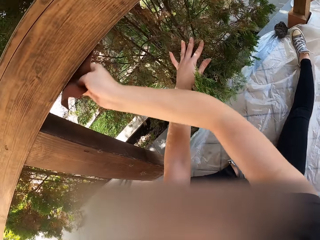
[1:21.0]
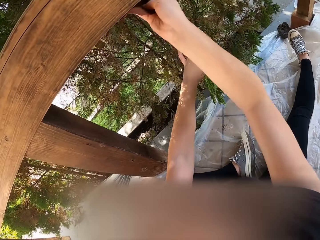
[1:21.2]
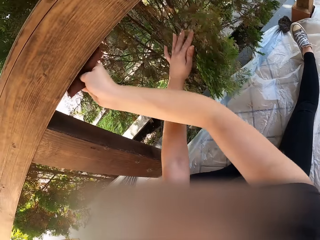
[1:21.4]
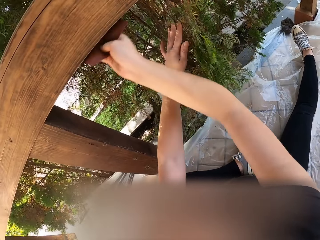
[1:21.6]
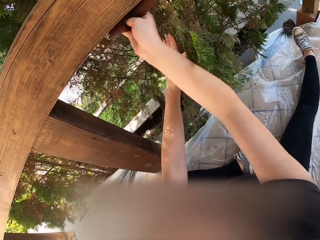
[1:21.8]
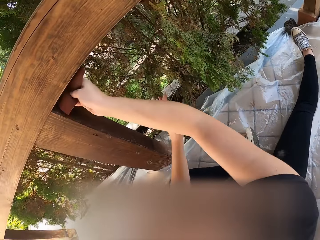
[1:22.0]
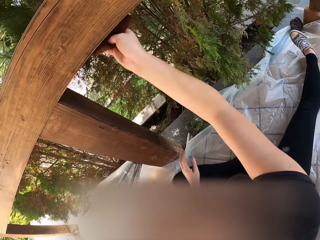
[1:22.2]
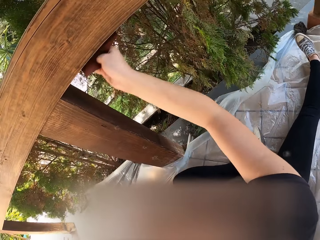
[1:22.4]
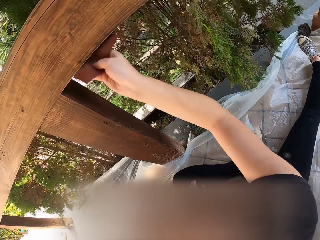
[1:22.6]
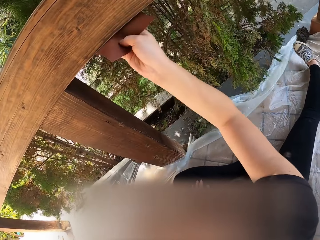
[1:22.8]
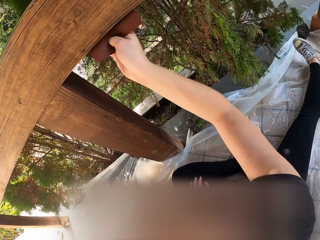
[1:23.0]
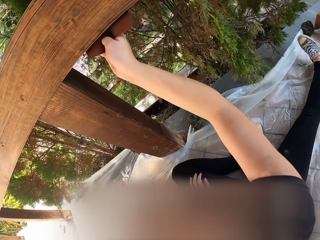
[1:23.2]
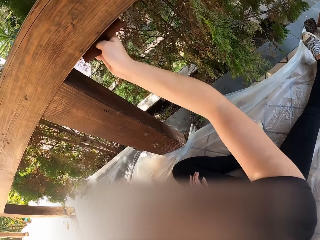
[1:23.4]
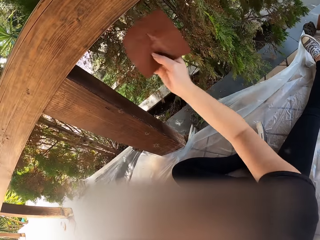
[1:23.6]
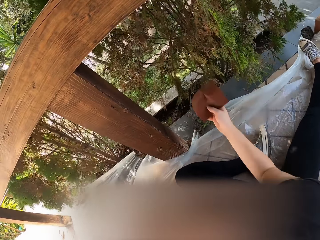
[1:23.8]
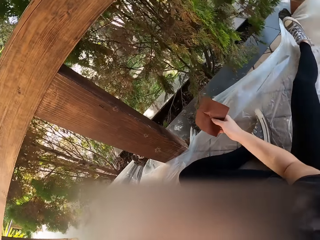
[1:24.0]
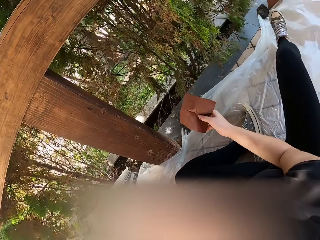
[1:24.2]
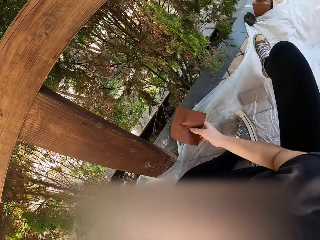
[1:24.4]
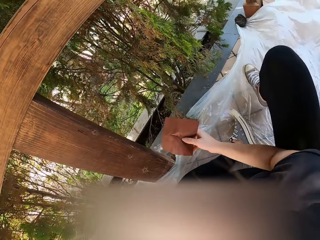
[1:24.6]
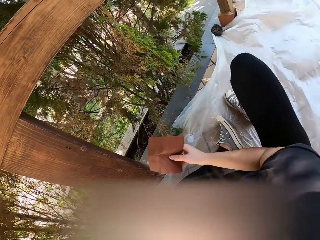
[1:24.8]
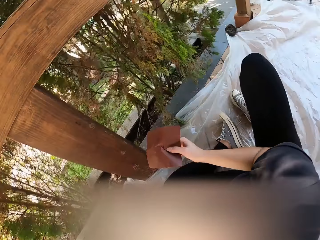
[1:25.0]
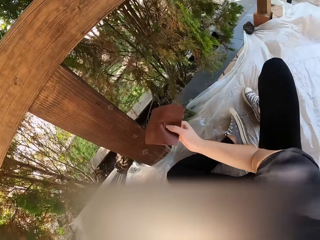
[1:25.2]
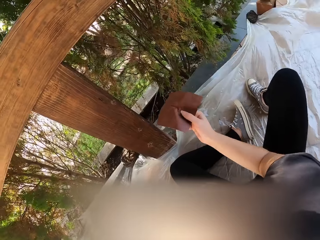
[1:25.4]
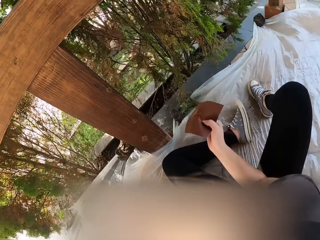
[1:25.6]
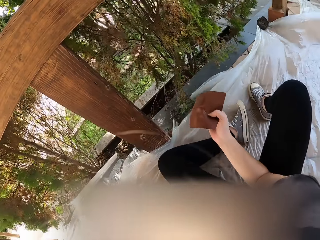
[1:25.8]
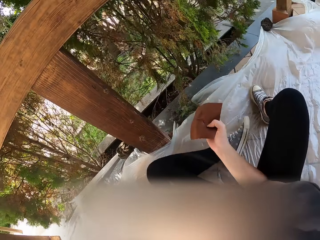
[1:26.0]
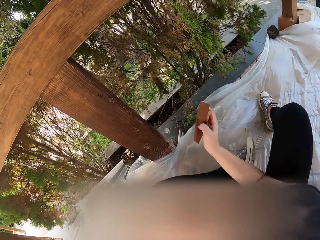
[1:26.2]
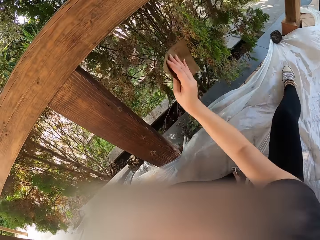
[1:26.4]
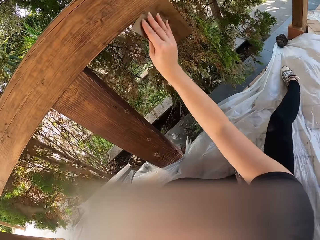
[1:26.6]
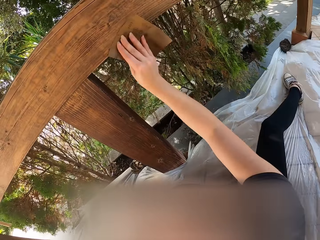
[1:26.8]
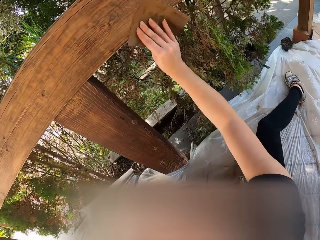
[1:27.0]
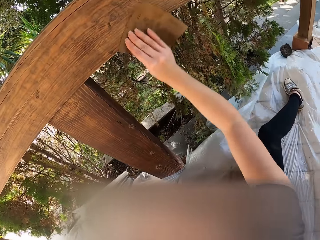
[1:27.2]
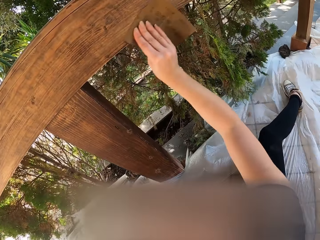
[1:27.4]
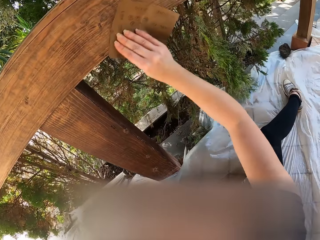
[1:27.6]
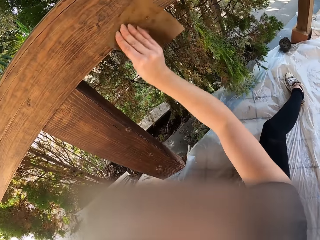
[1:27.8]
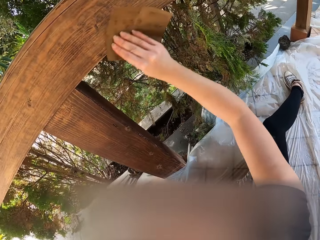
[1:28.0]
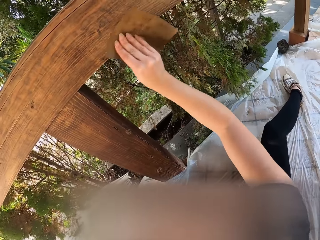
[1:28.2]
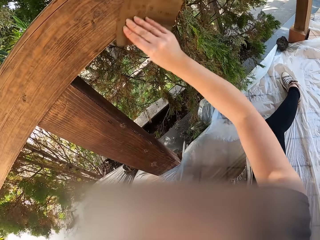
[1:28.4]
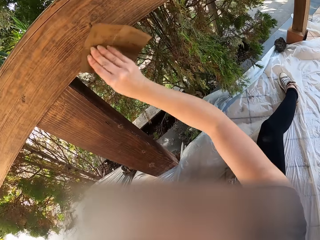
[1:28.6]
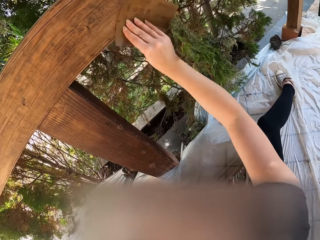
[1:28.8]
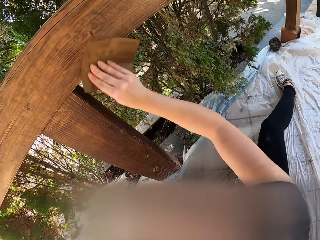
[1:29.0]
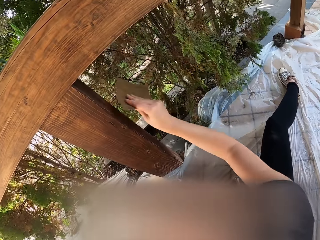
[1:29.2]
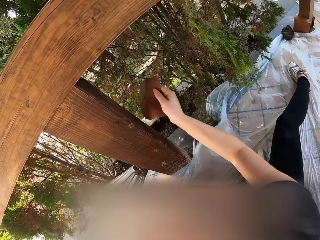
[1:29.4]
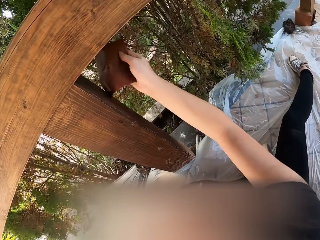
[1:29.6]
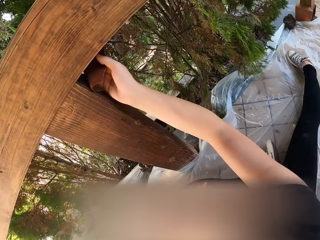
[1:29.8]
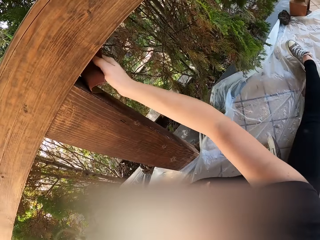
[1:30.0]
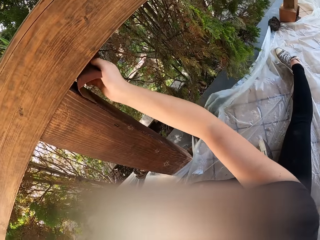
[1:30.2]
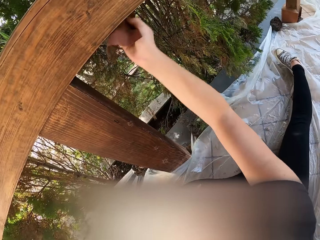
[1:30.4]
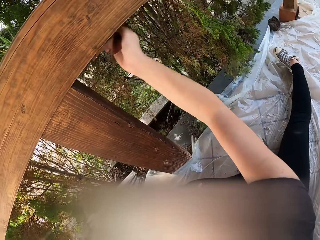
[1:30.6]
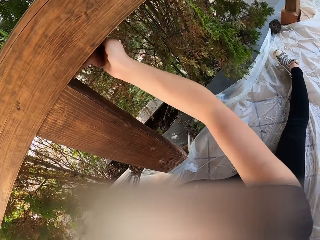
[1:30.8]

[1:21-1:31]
The camera wearer puts the left hand on the leg. They smoothen the wood. They hold the sandpaper. They move on the floor with the sandpaper. They clean the wood with the sandpaper.

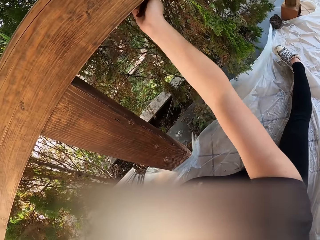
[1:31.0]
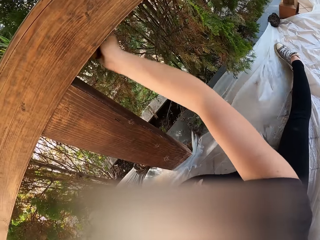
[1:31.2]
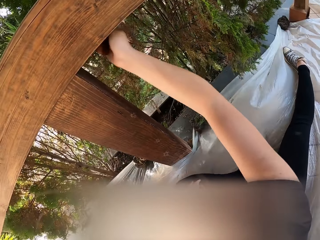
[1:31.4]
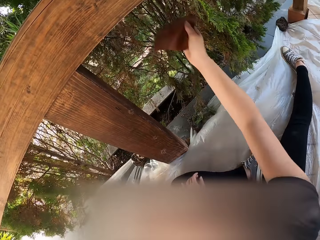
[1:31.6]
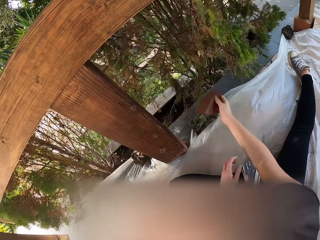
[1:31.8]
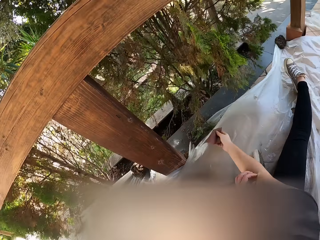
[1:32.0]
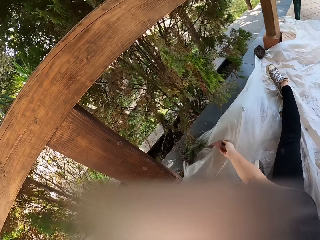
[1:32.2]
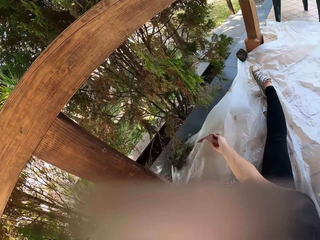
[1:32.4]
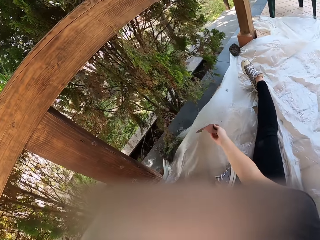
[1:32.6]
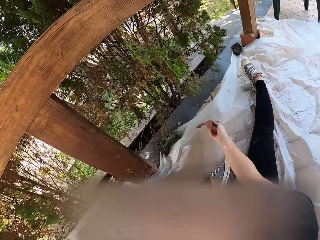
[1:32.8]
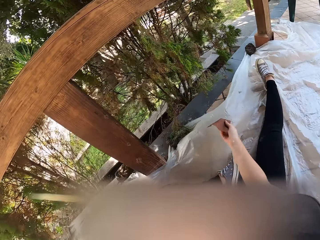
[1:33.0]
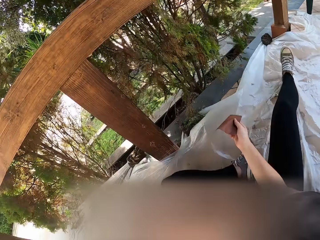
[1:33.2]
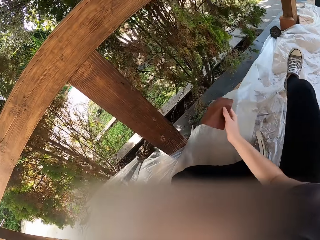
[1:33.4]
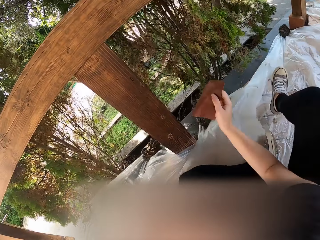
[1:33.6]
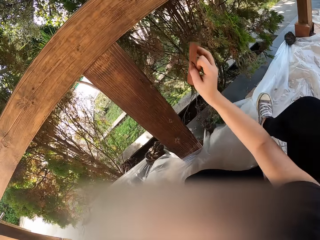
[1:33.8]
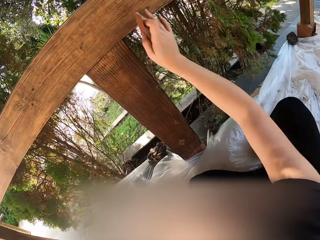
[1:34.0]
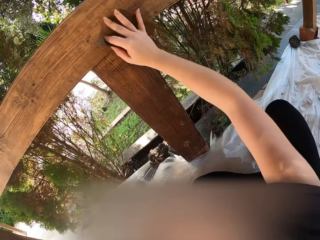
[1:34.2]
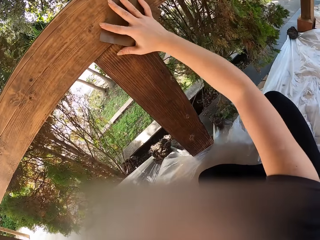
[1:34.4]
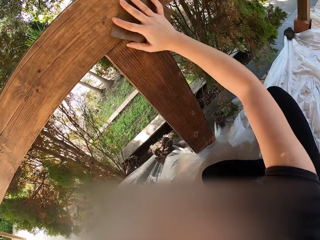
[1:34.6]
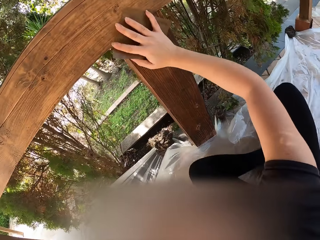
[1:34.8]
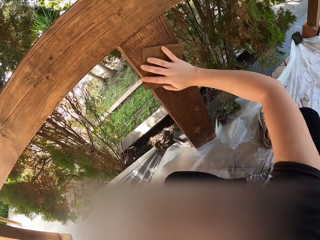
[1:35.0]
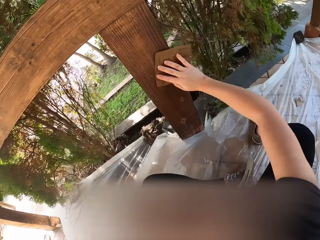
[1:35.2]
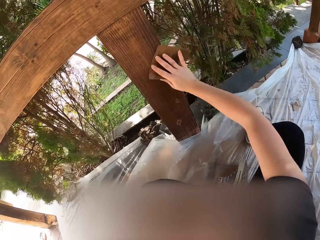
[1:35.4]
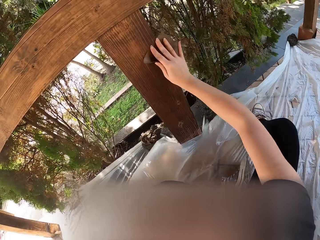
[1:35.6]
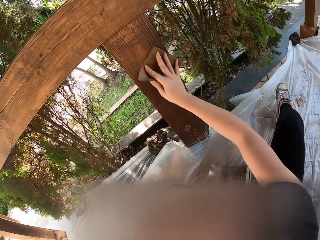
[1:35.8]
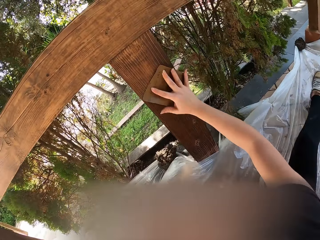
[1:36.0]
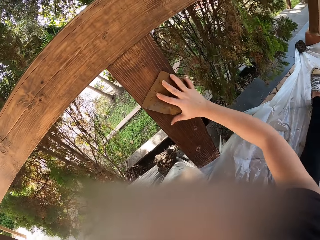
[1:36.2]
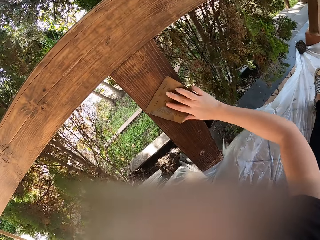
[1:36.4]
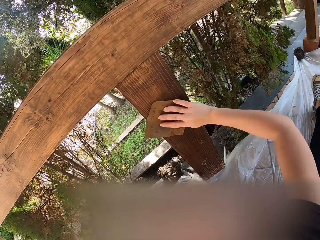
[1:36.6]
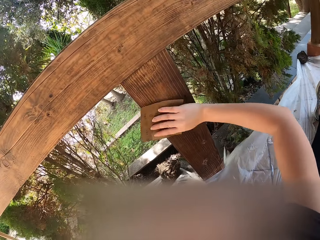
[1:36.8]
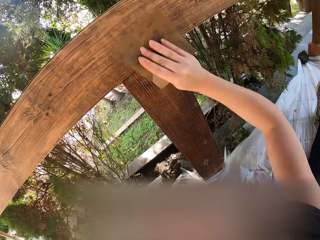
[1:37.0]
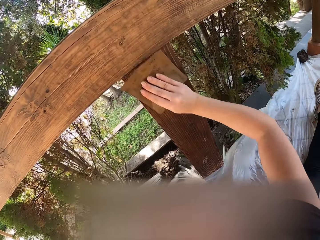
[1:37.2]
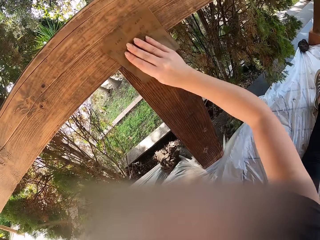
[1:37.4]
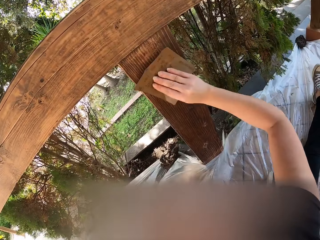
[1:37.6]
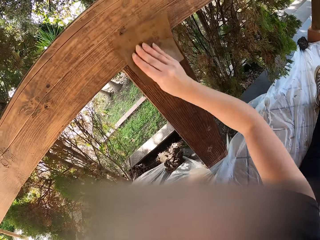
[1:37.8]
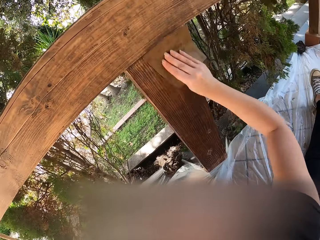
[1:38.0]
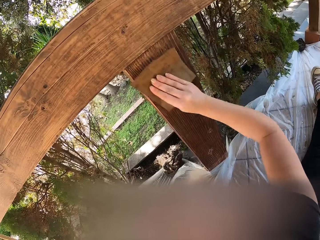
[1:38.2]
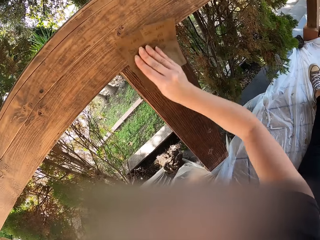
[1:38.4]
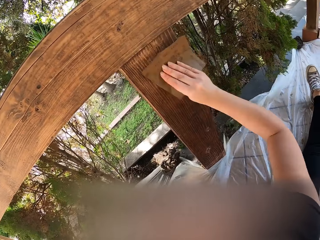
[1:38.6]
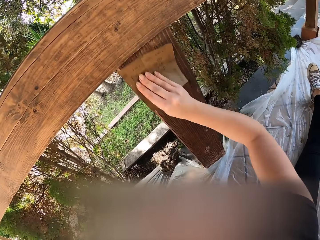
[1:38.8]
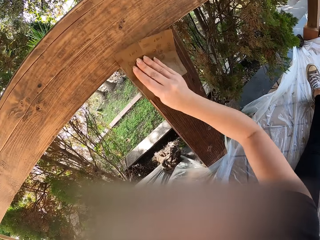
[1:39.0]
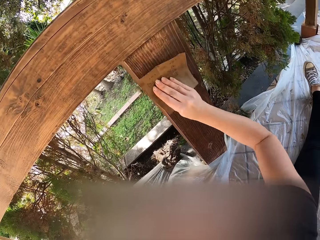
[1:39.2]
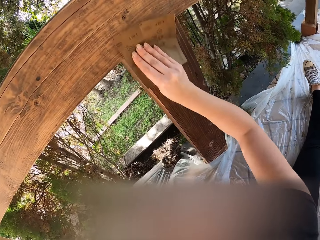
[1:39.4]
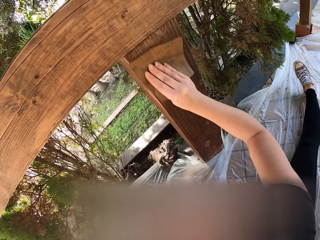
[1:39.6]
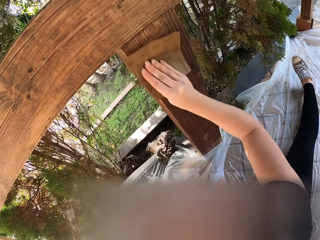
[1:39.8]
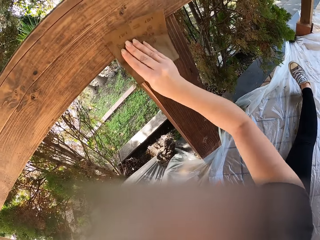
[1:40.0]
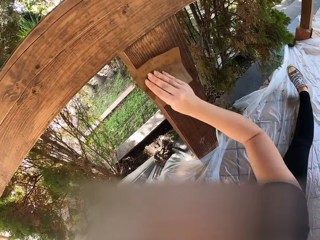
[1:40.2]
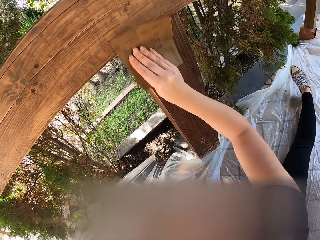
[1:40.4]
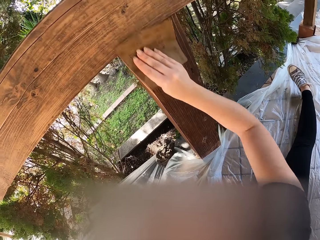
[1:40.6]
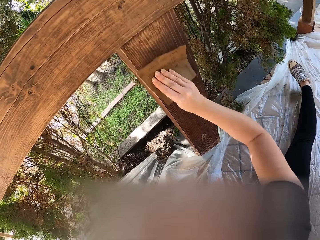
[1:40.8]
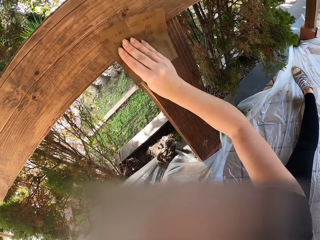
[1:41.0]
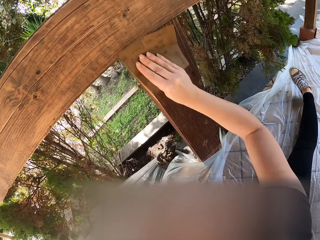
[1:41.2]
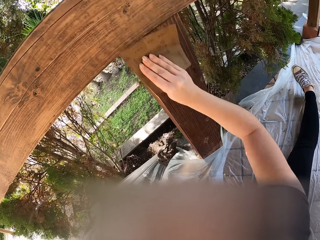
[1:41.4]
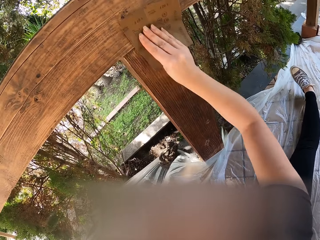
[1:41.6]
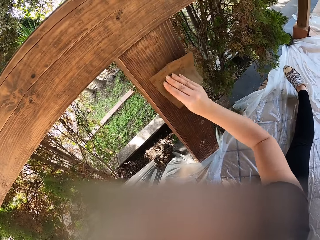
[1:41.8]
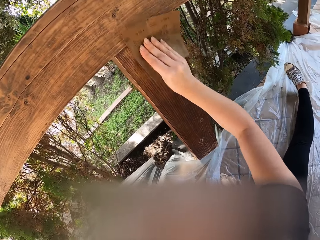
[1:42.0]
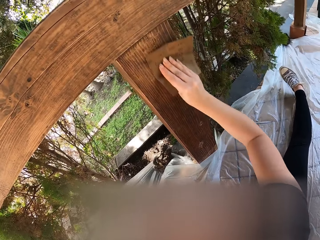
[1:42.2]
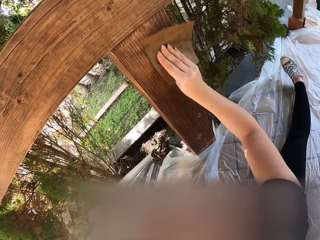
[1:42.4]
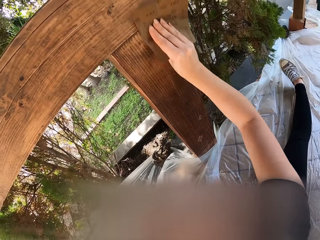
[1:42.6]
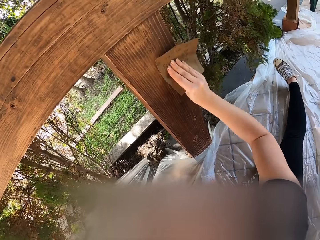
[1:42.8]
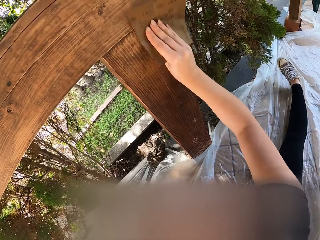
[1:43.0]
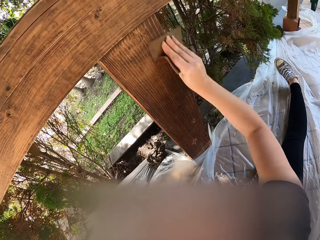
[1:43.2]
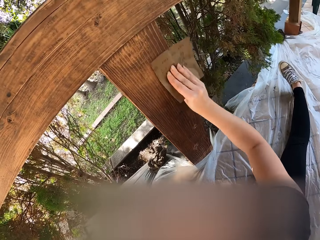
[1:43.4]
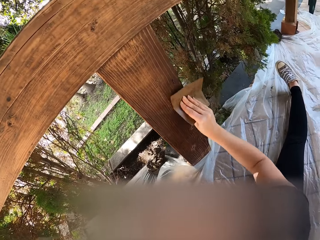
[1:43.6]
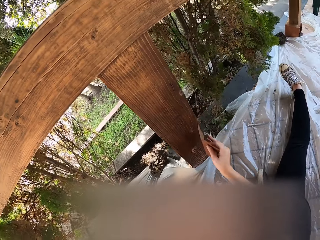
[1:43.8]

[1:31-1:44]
The camera wearer scratches the hand. They hold the sandpaper. They smoothen the wood.
